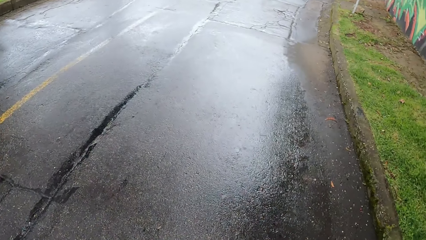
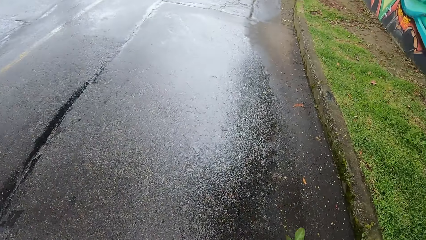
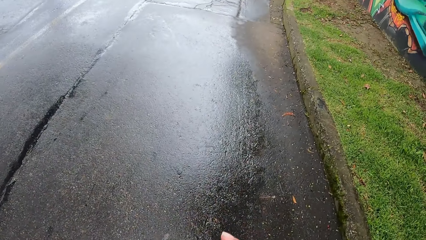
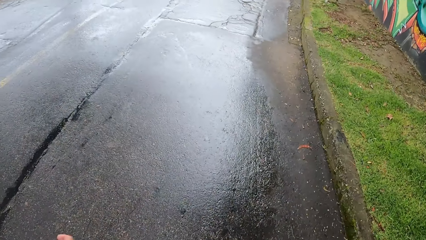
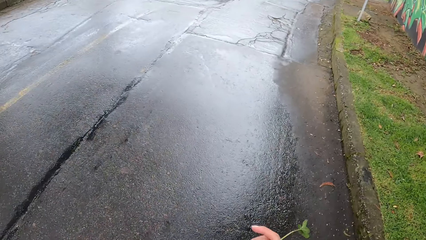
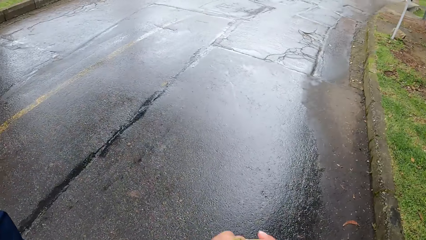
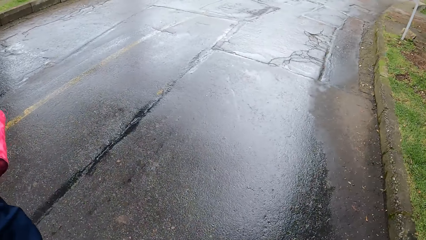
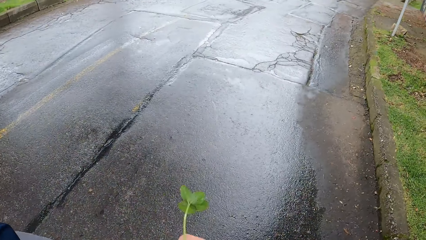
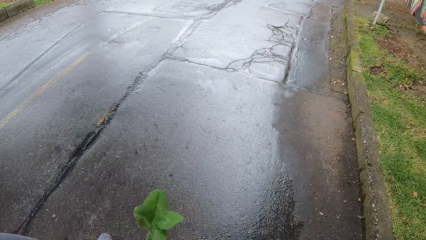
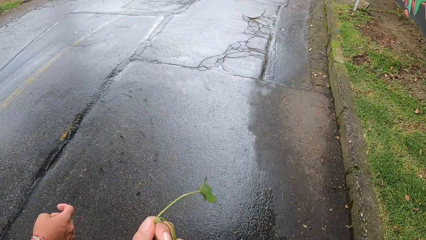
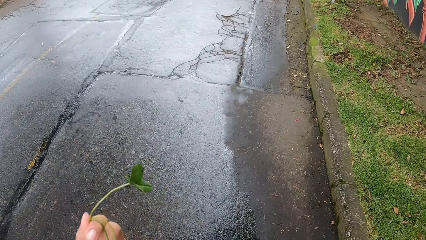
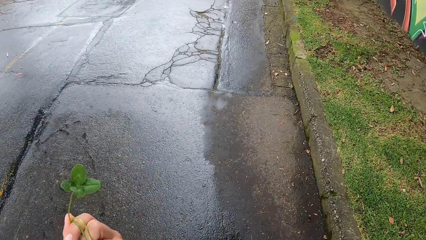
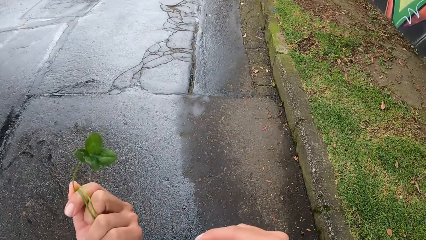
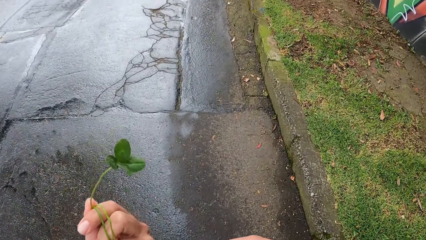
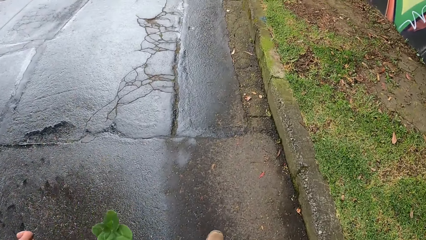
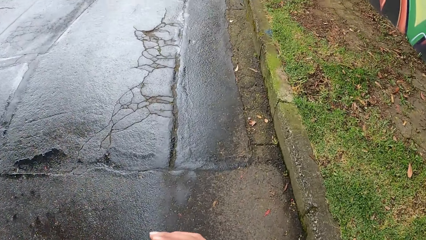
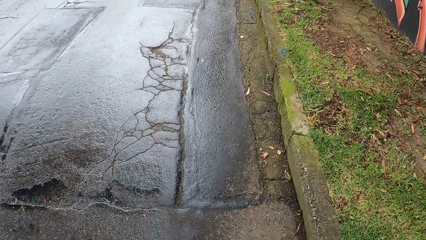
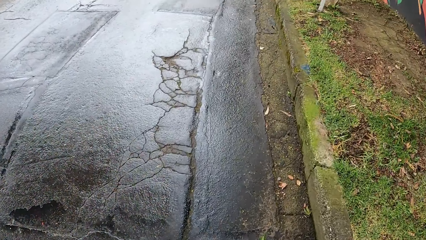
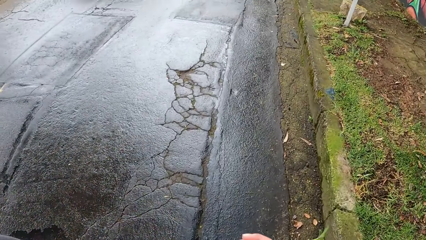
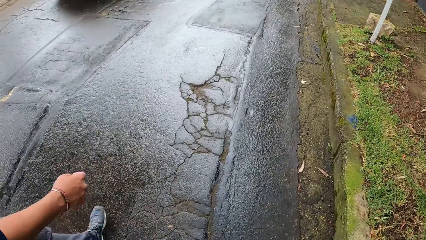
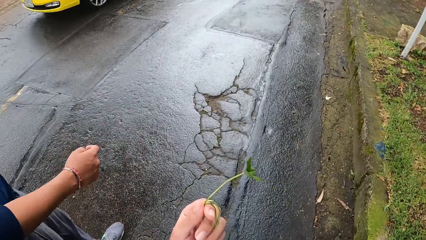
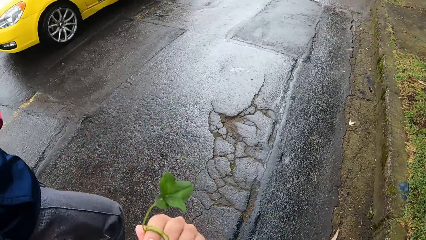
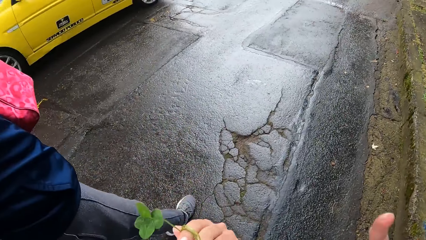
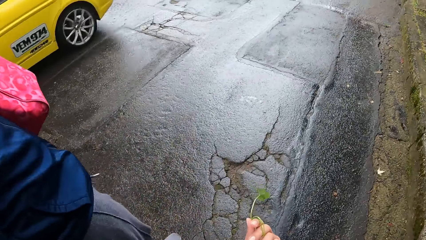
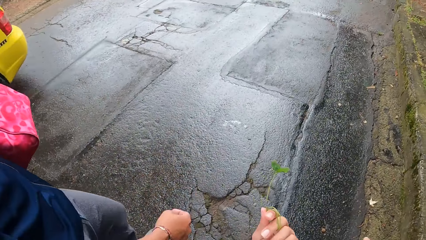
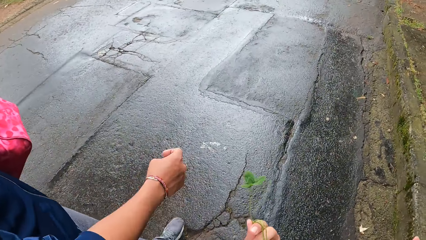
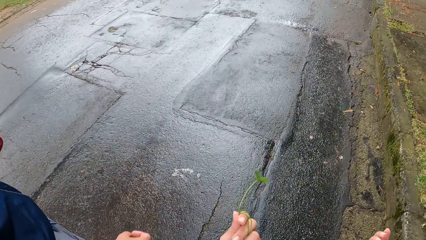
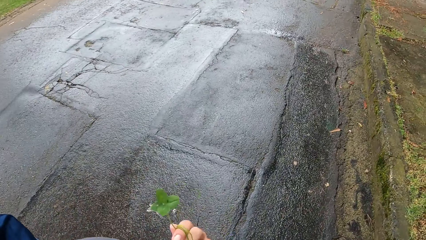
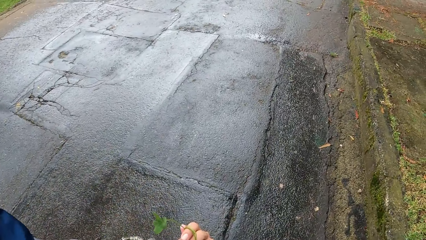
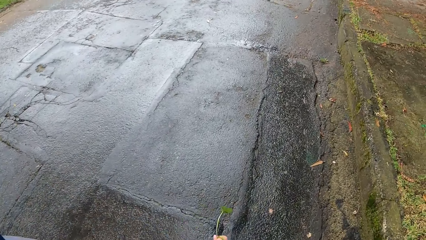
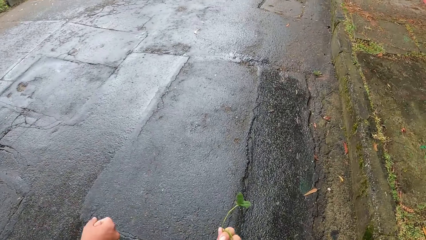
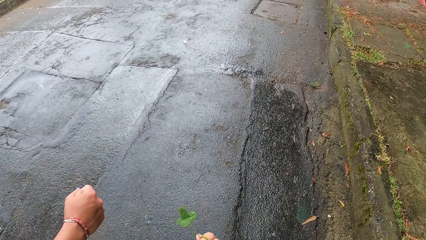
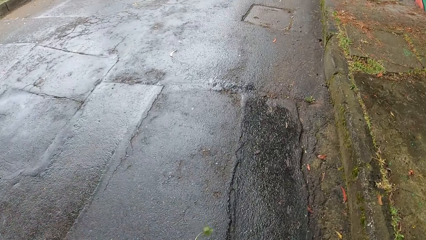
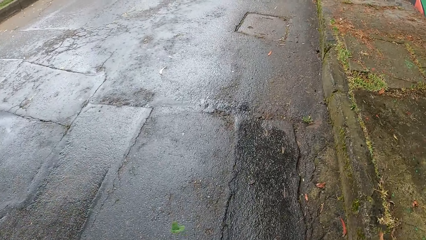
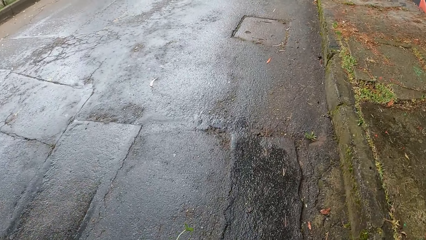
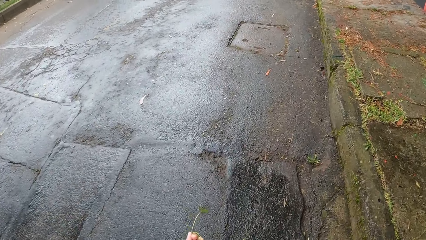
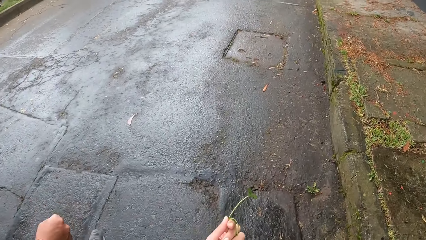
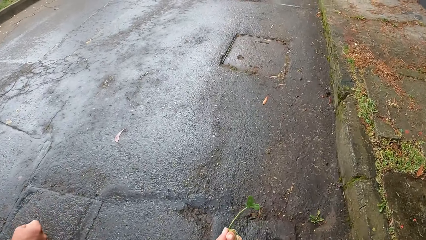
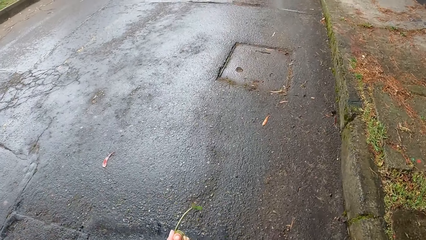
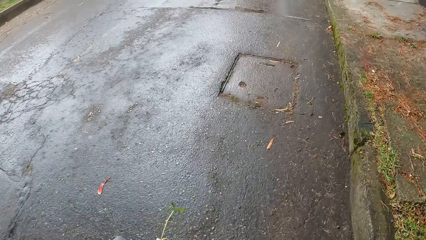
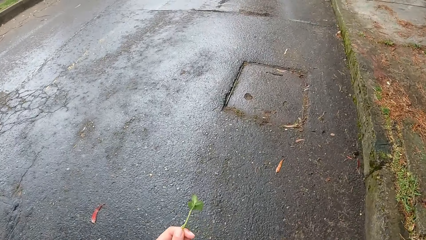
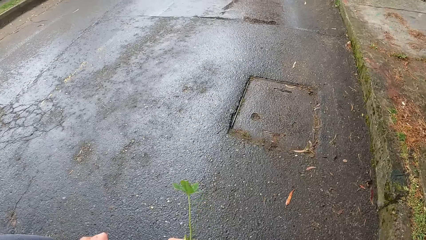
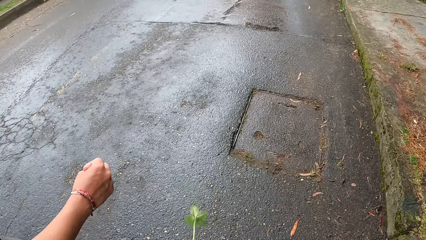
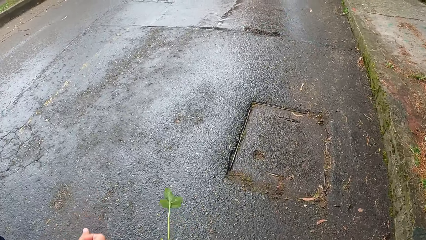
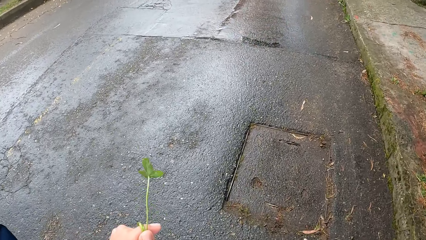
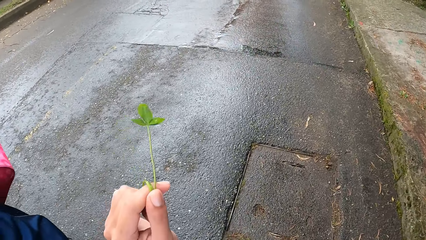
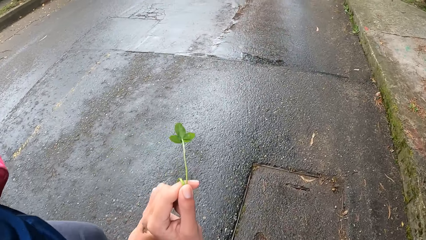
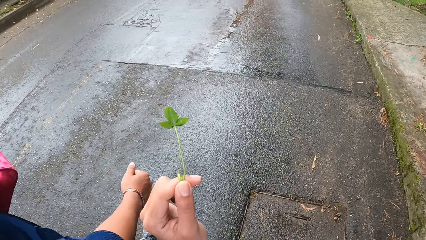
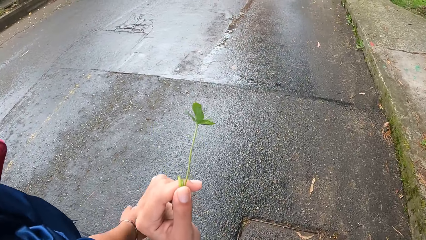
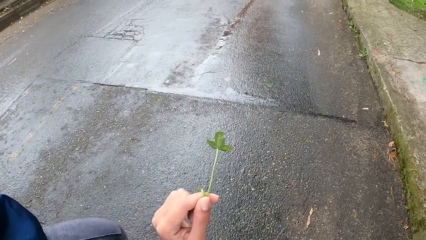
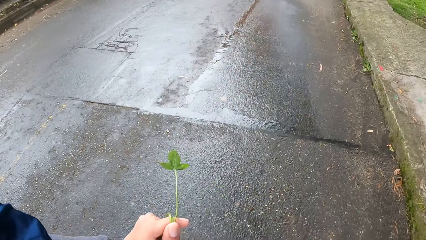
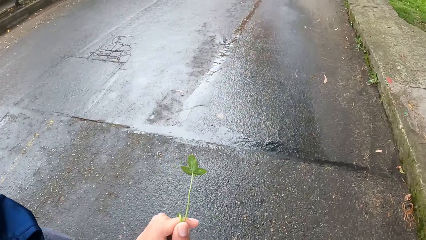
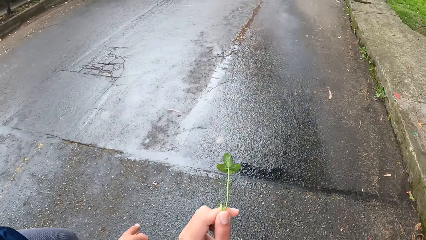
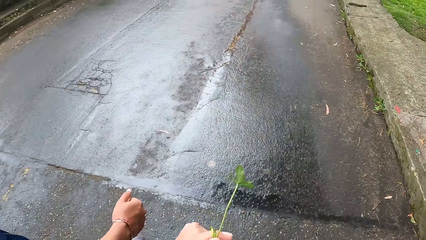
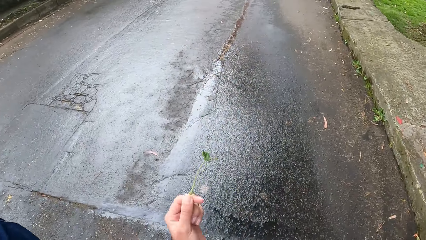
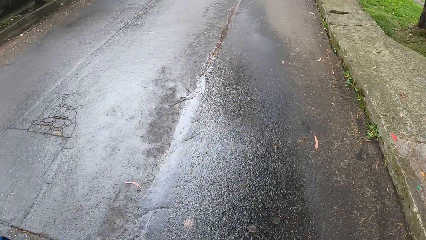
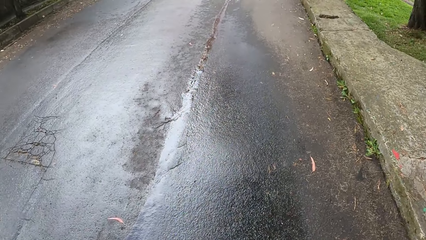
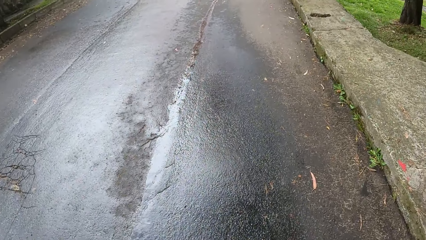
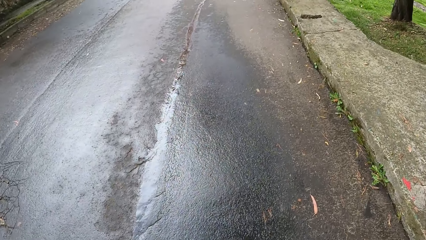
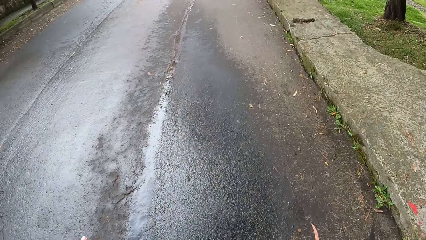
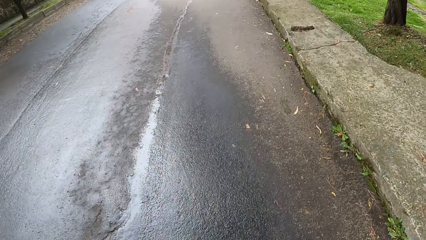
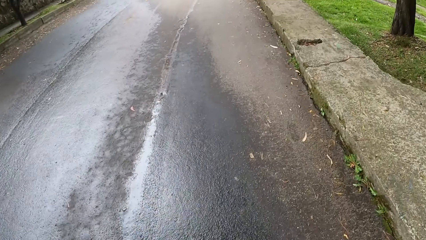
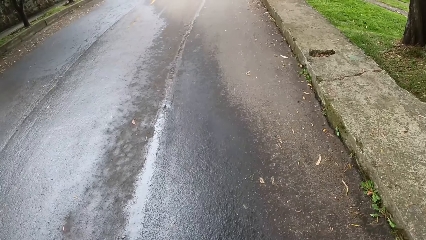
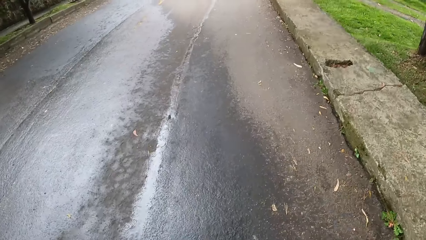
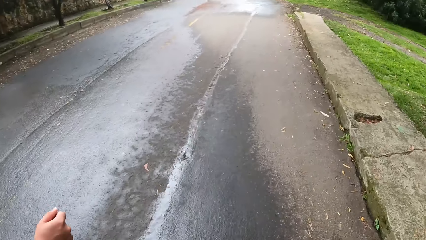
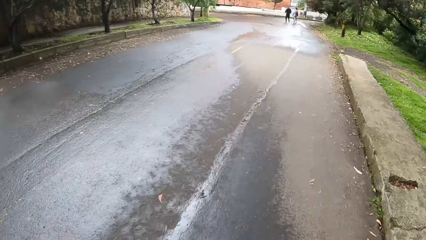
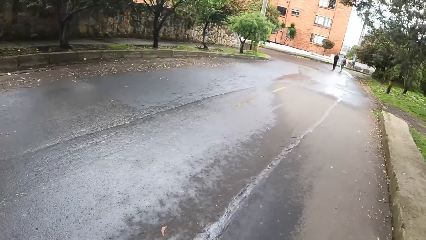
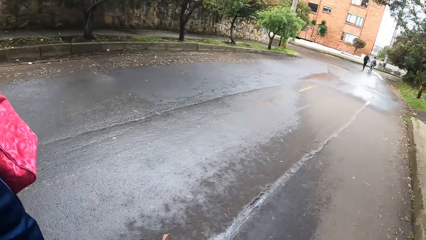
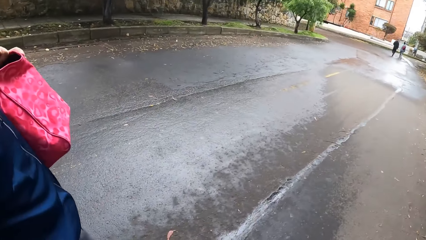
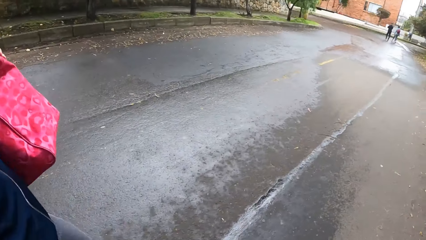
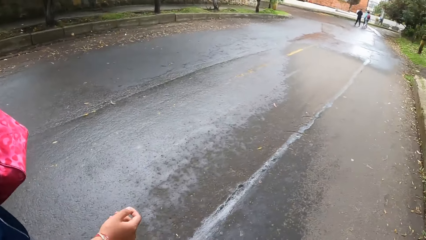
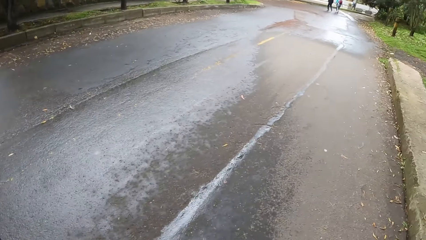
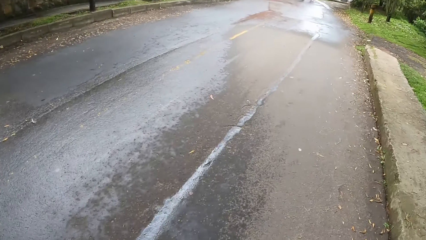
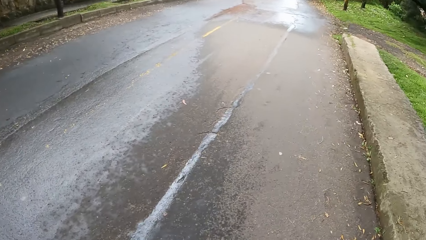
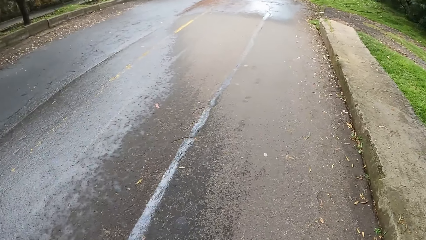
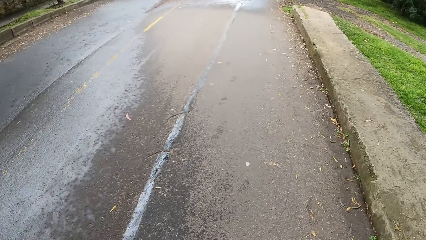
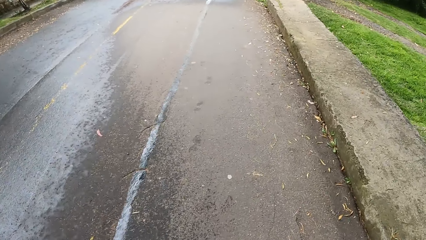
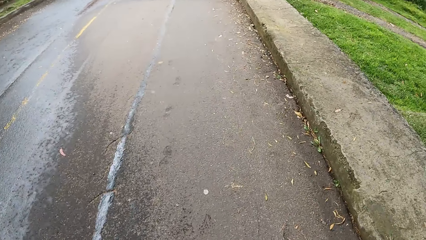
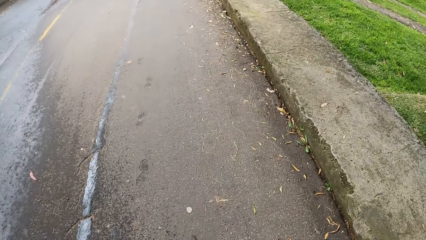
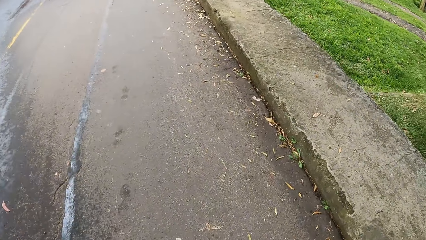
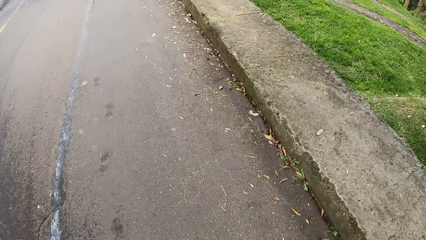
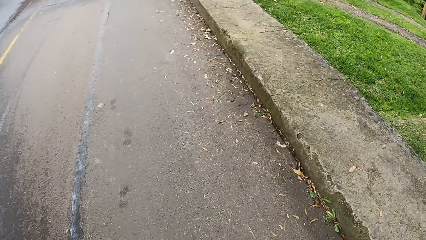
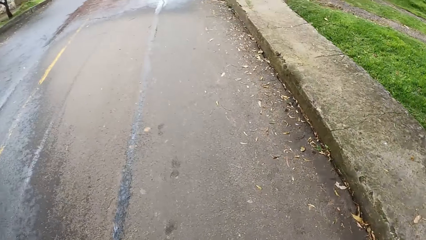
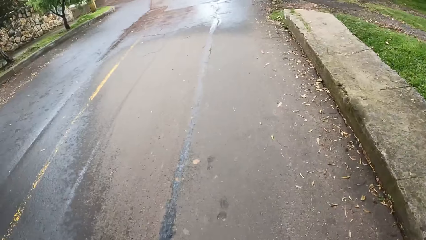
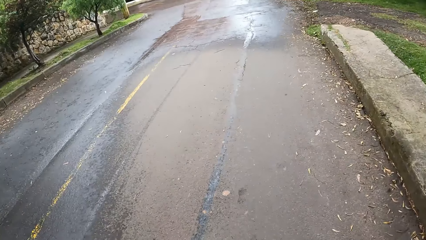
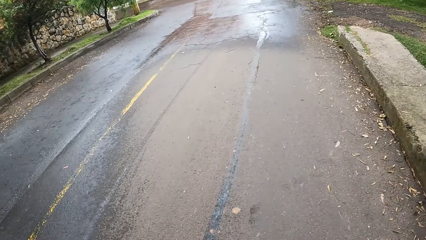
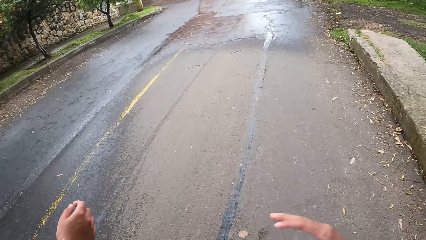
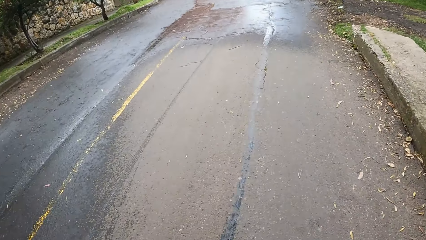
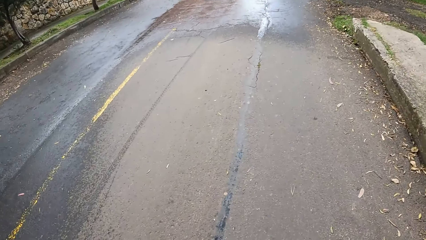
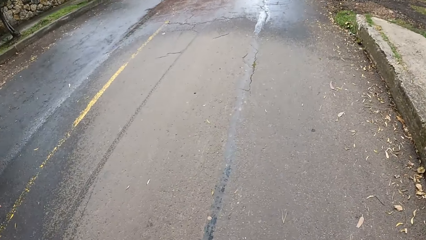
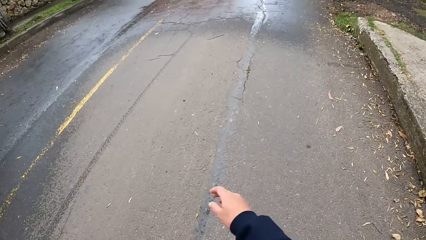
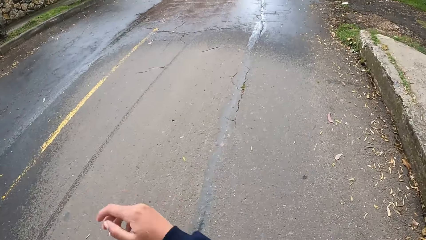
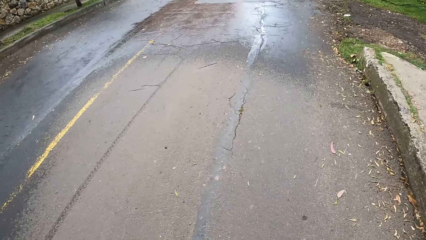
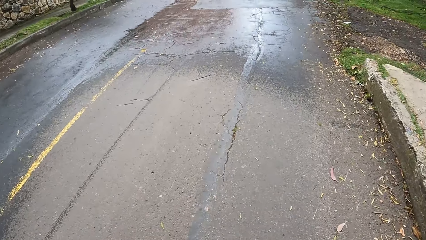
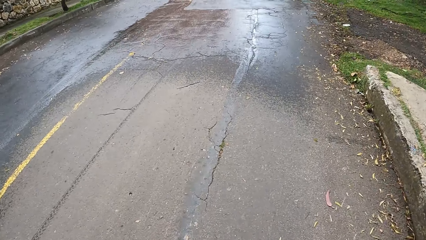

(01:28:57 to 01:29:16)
A yellow car drives past the camera wearer. The camera wearer adjusts a leaf on his hand. He walks on the road. He looks around the road. He walks on the road.
